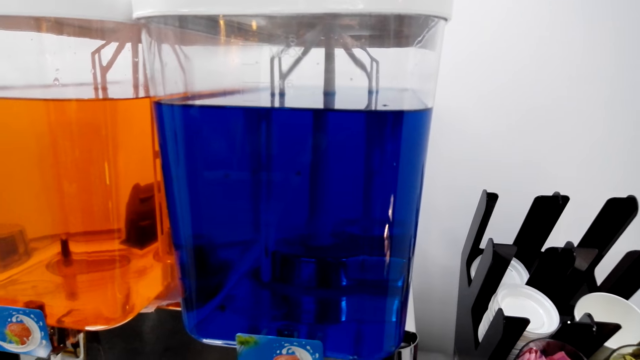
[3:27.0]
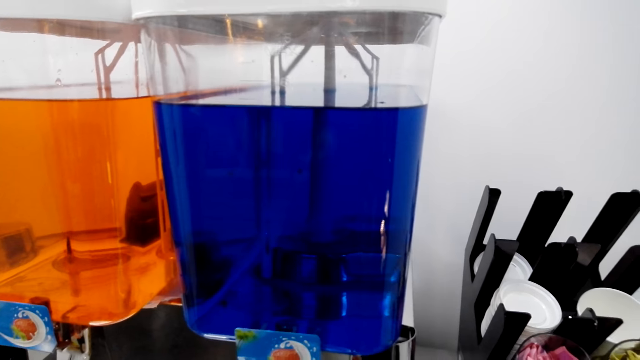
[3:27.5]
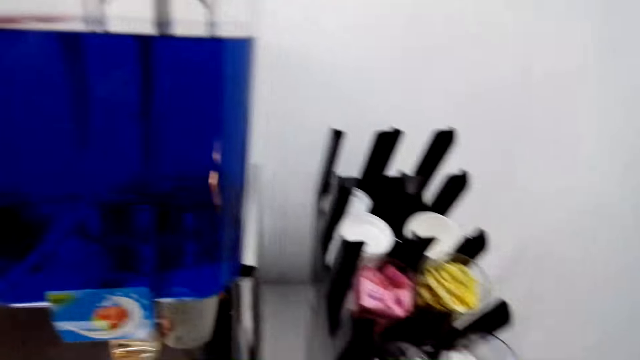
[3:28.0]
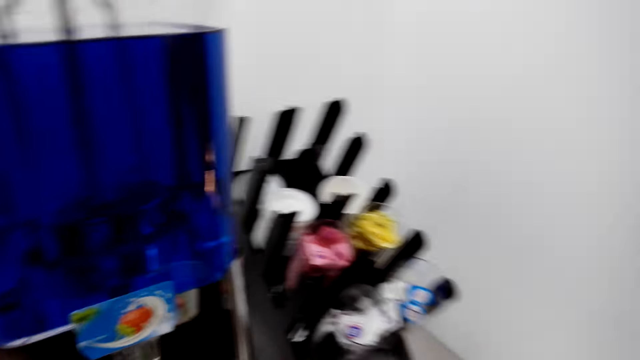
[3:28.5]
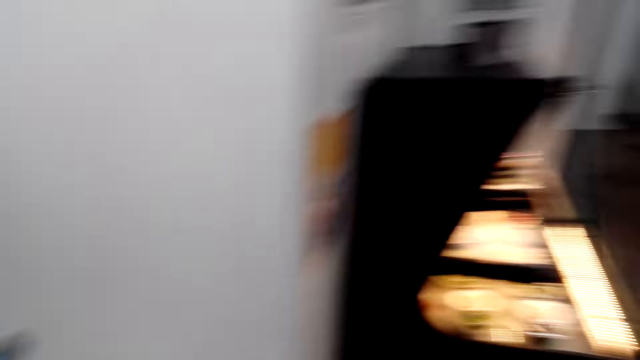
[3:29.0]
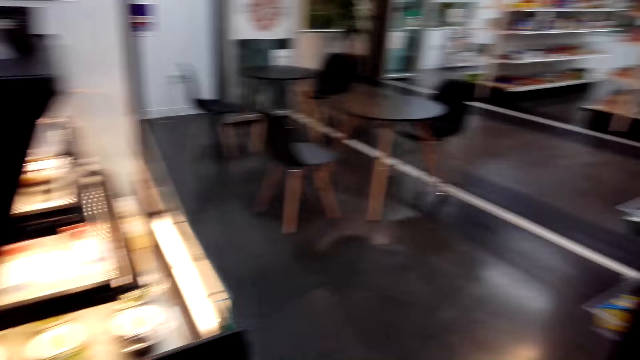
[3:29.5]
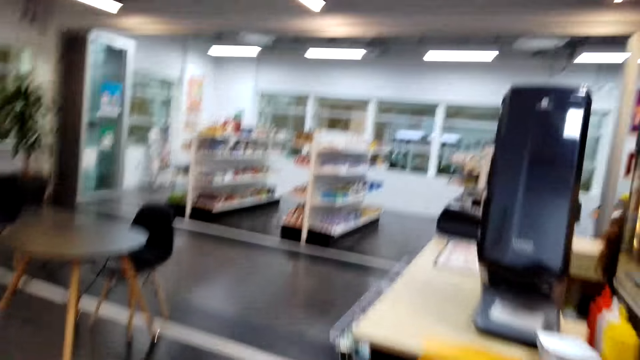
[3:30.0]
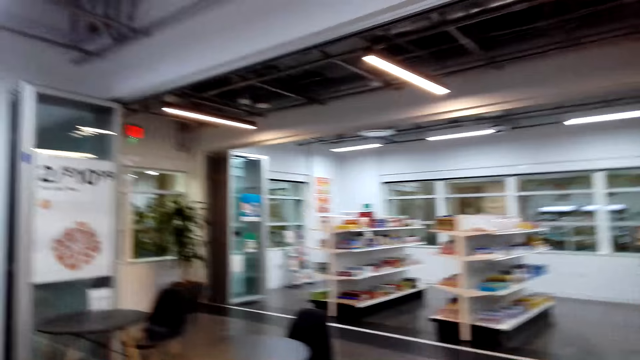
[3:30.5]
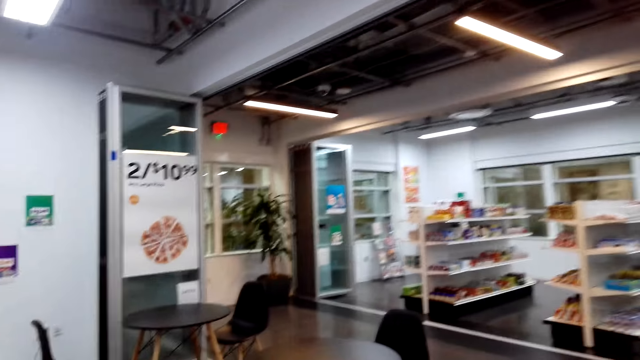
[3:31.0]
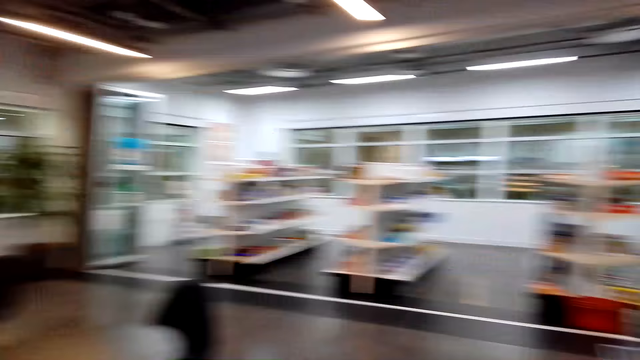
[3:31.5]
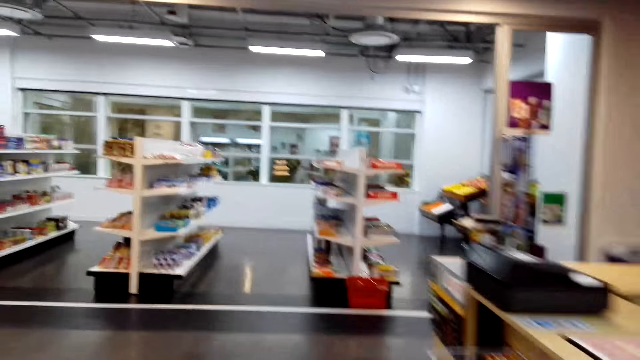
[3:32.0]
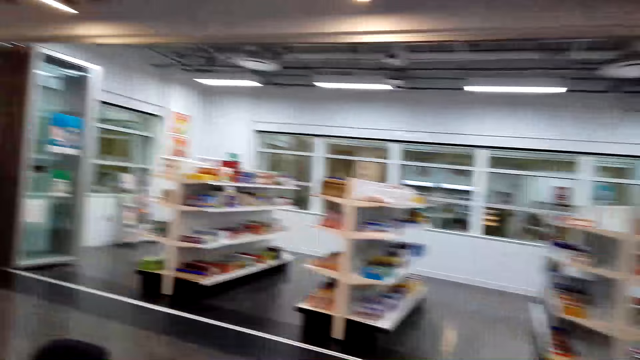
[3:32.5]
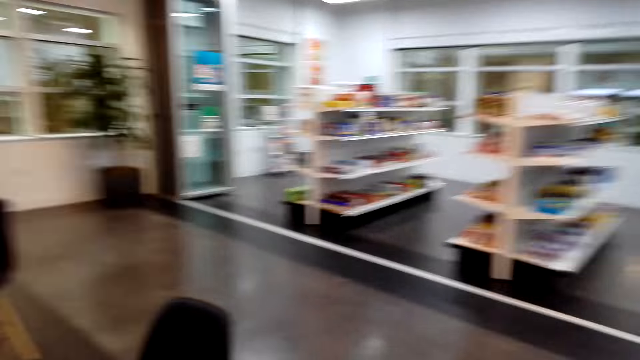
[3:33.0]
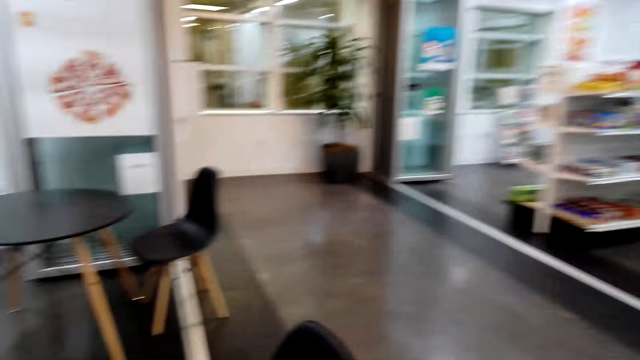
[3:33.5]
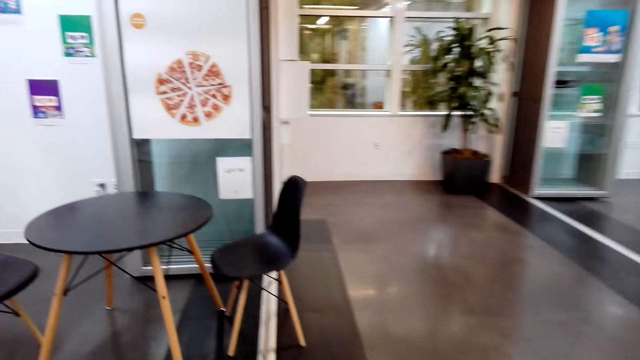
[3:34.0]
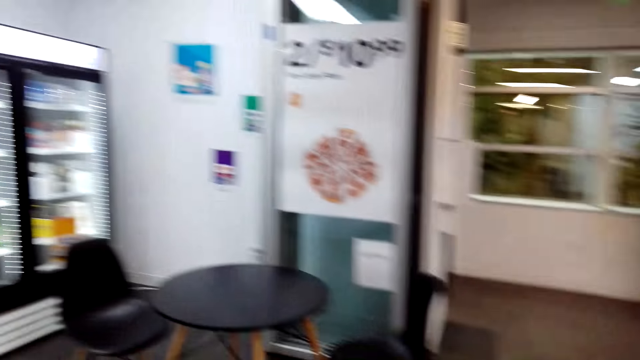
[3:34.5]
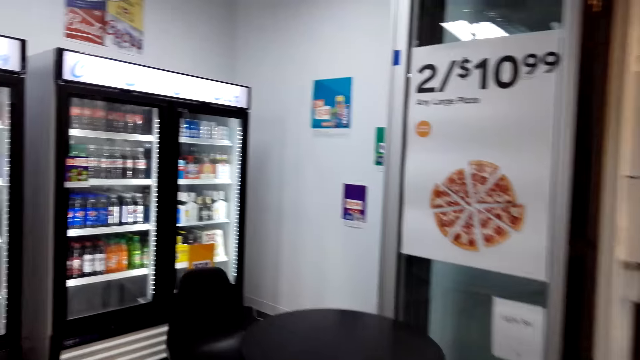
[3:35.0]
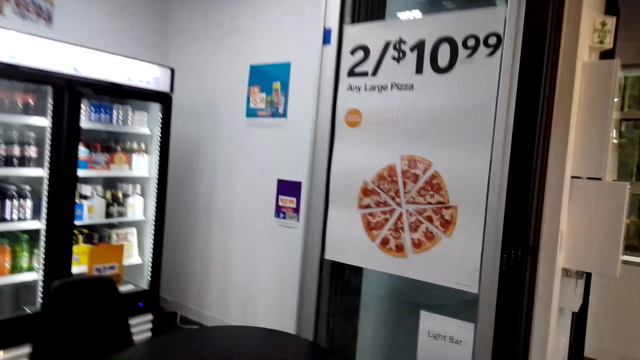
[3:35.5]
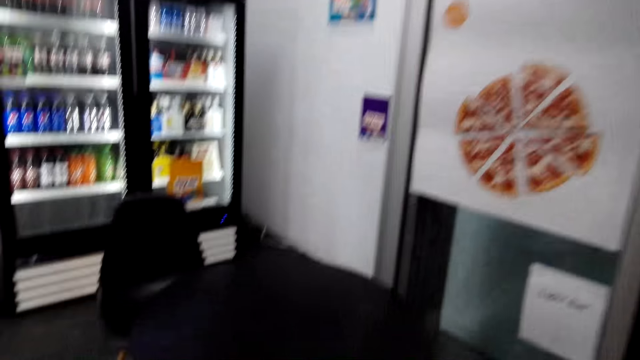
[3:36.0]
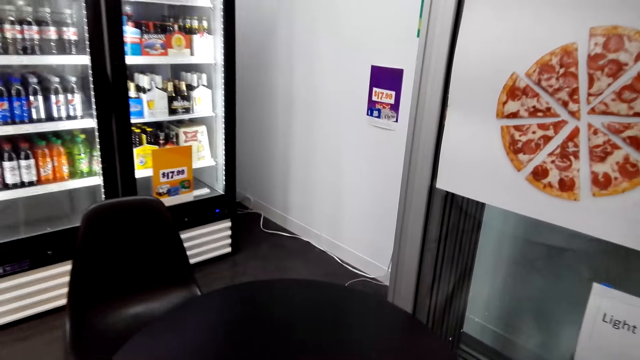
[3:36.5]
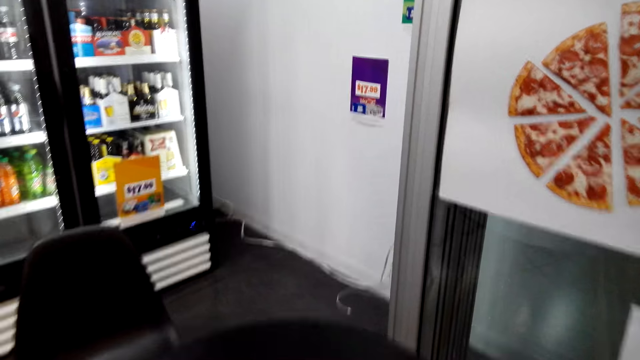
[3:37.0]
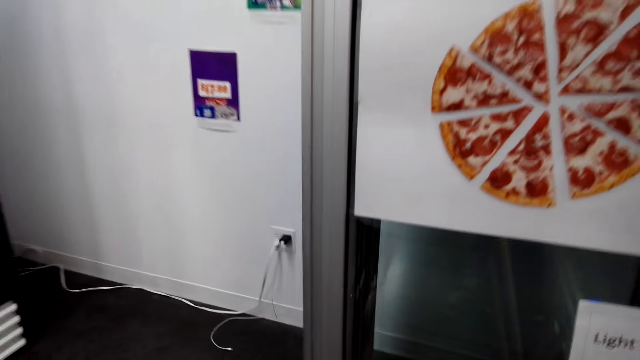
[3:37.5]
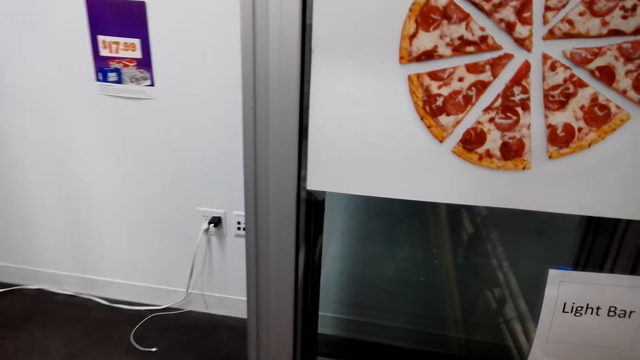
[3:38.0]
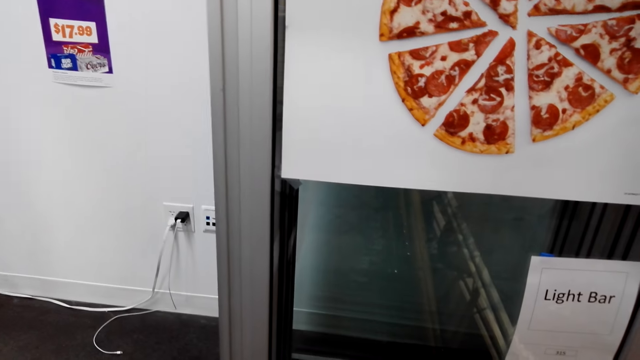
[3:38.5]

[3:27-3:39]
The camera wearer walks in a supermarket.

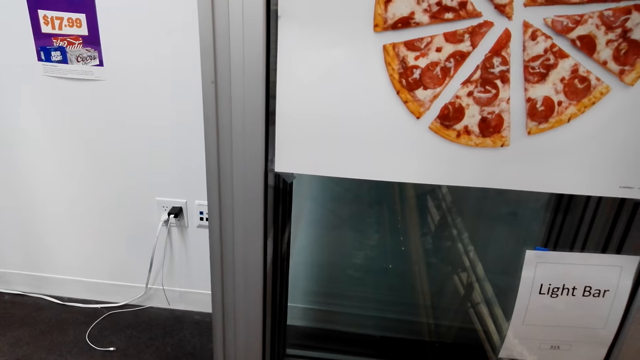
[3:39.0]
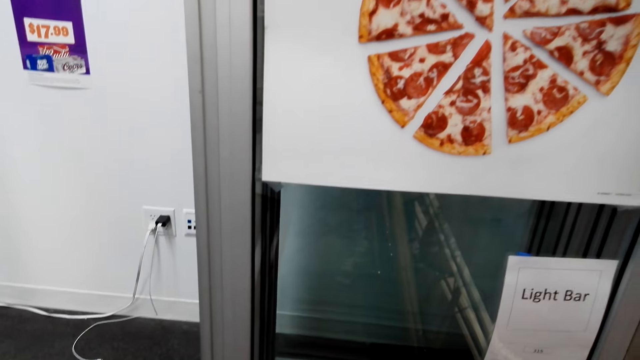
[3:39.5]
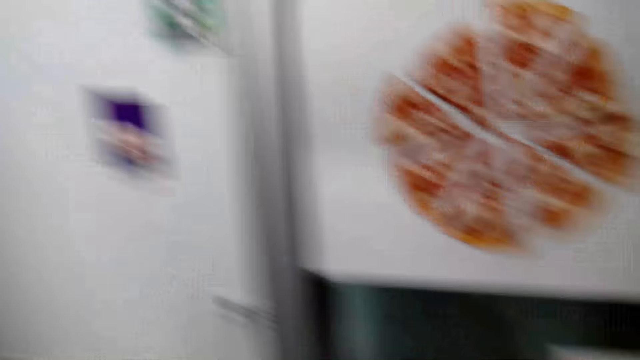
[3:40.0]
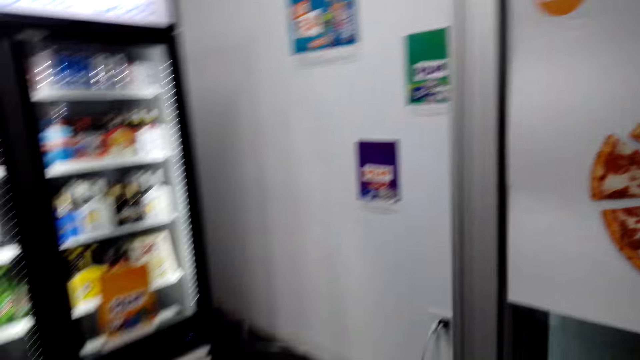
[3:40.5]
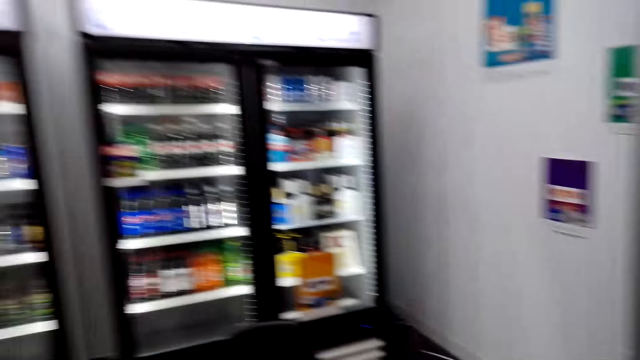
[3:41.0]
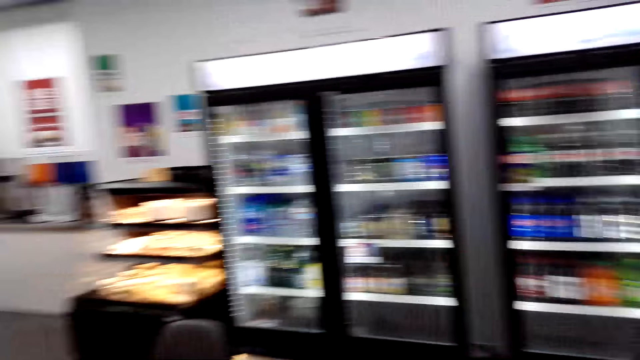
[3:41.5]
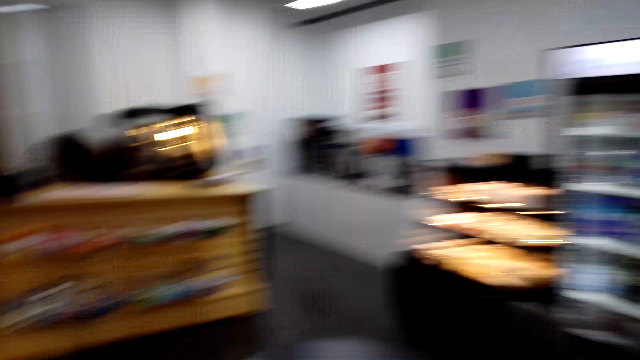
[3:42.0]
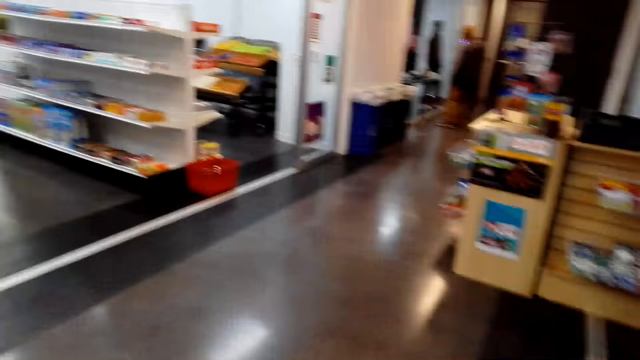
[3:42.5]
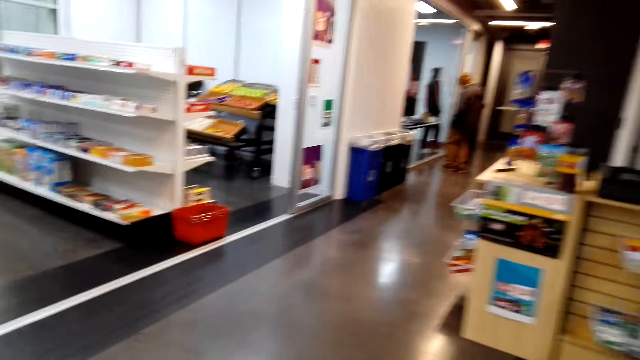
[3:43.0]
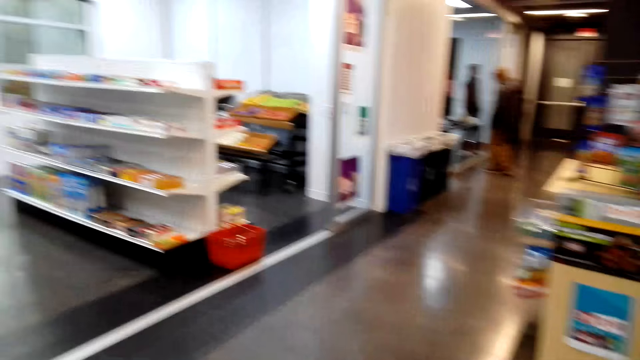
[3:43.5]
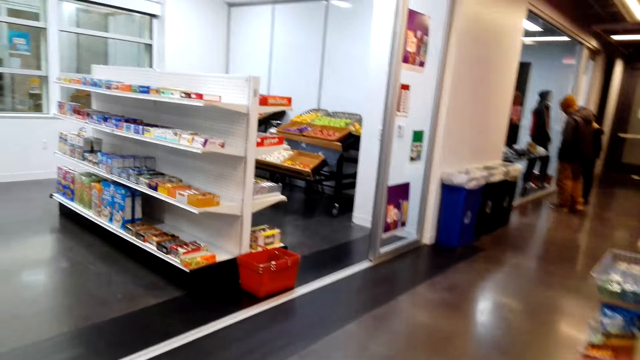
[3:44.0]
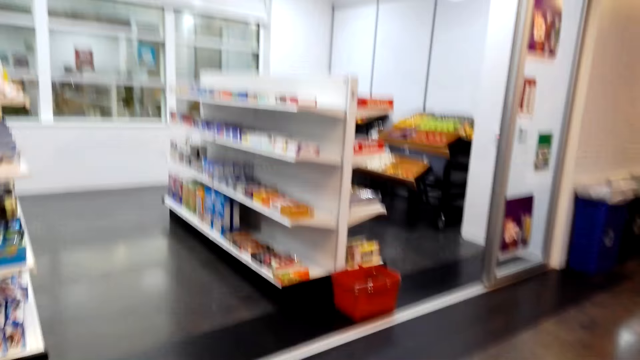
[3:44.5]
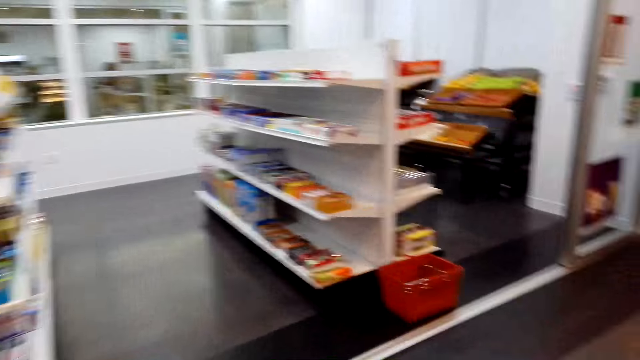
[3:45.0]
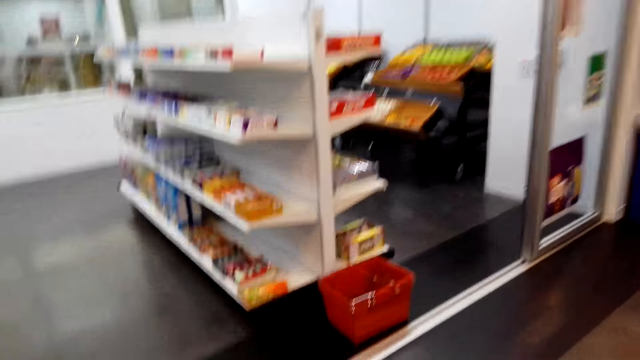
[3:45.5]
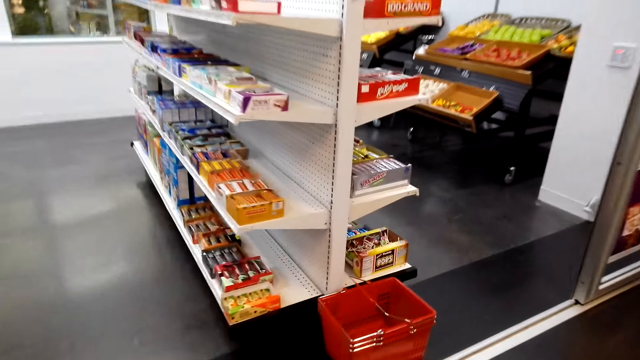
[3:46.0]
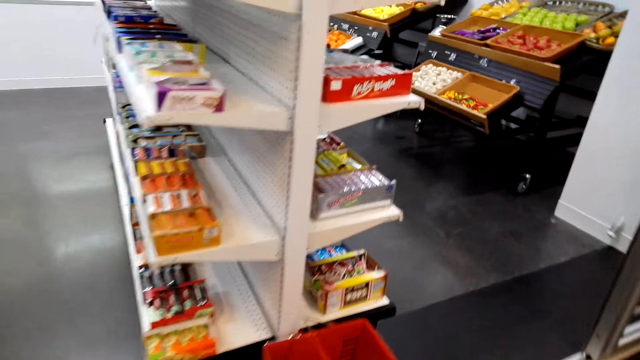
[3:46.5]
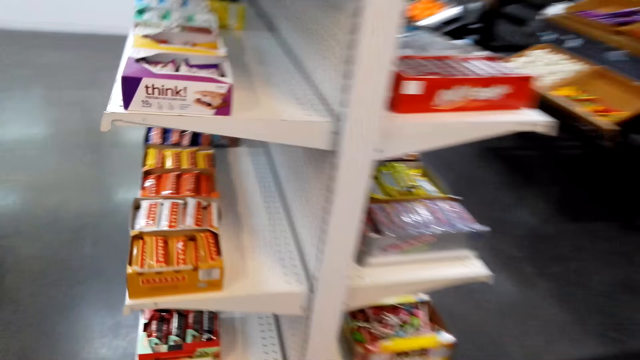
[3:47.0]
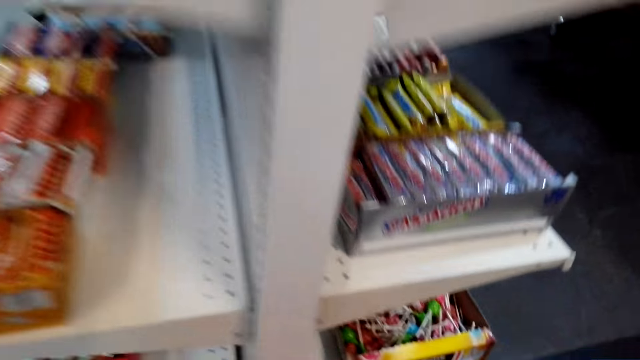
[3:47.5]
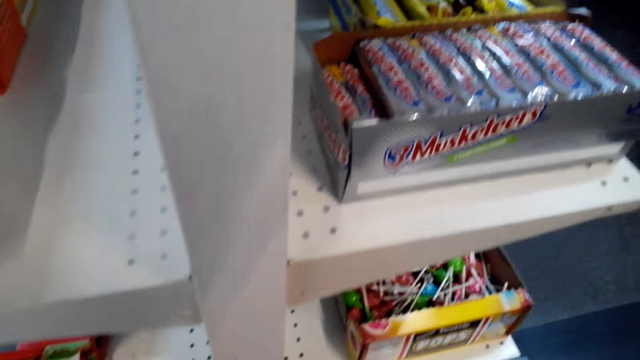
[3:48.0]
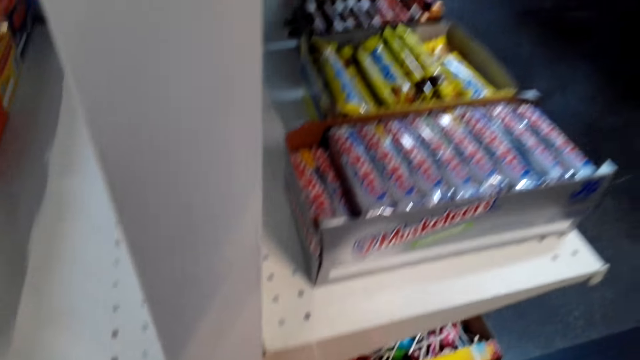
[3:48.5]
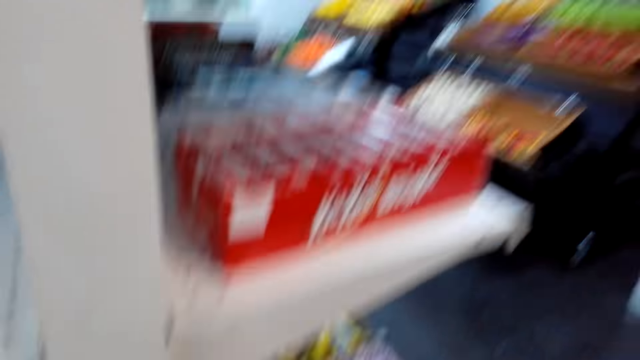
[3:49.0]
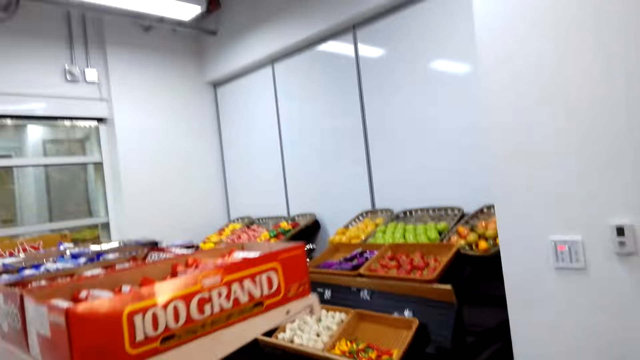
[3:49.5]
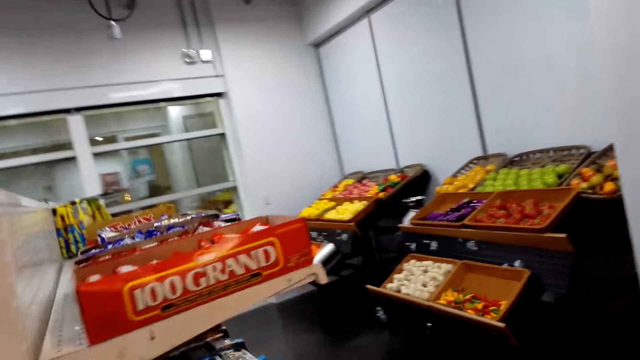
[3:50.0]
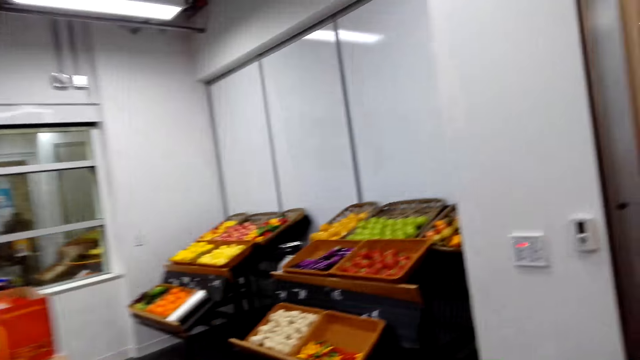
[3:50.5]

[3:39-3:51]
A woman walks around. A man walks around. Another man walks around. The camera wearer walks around.
